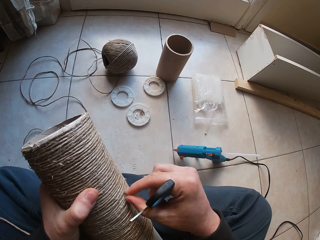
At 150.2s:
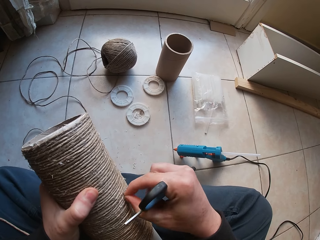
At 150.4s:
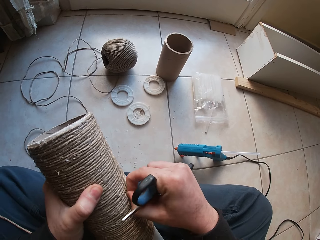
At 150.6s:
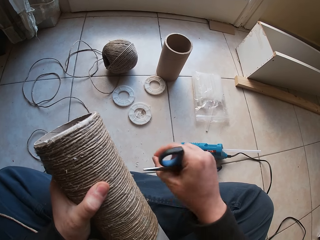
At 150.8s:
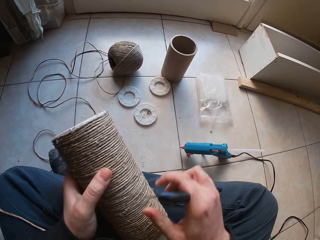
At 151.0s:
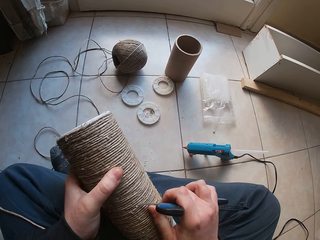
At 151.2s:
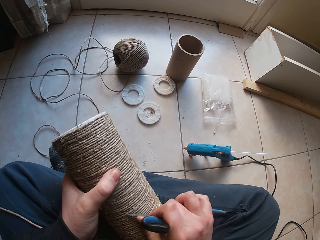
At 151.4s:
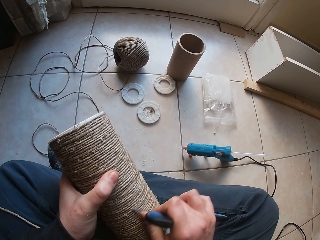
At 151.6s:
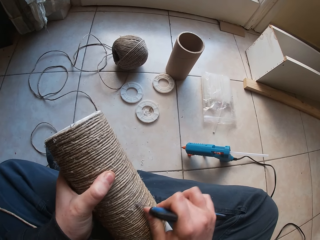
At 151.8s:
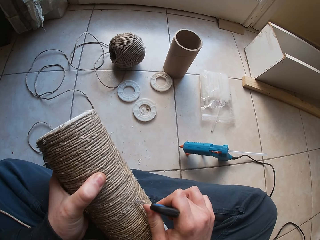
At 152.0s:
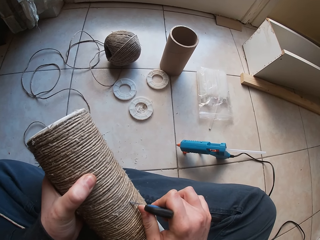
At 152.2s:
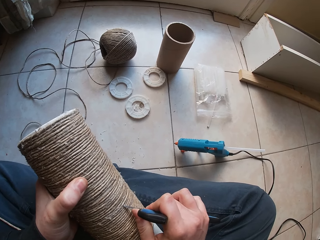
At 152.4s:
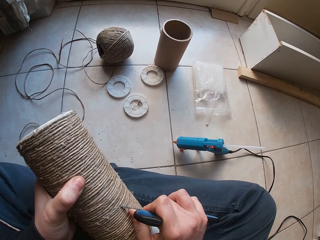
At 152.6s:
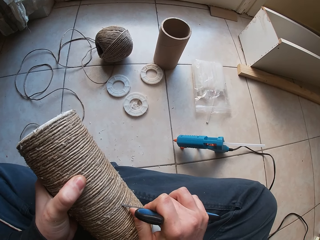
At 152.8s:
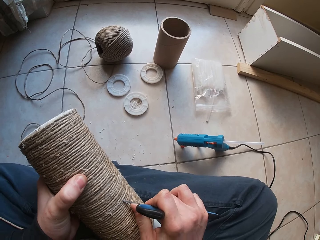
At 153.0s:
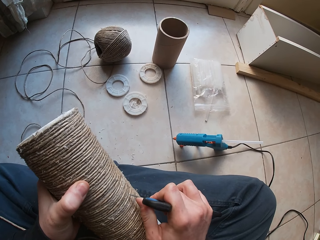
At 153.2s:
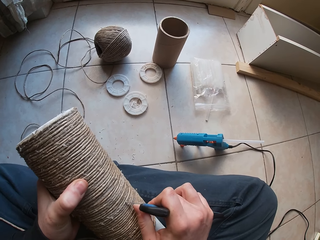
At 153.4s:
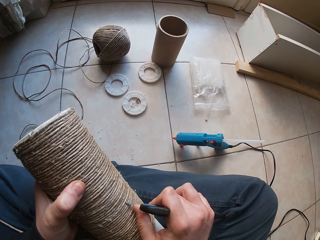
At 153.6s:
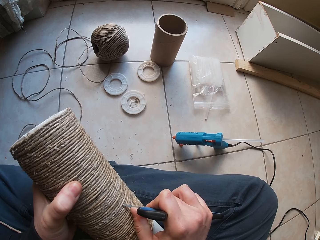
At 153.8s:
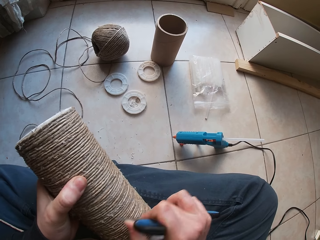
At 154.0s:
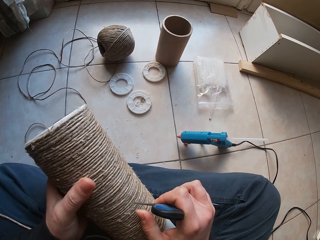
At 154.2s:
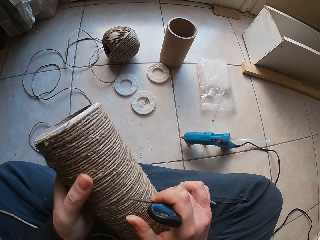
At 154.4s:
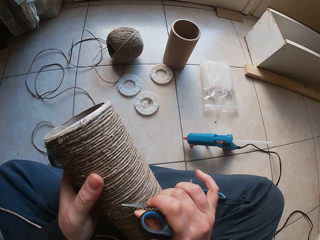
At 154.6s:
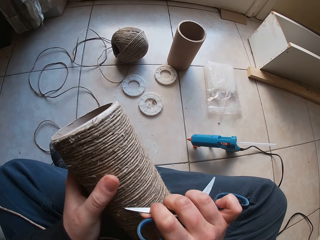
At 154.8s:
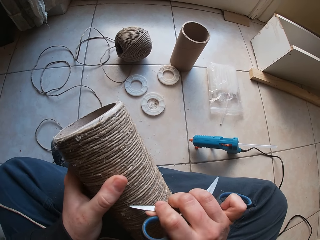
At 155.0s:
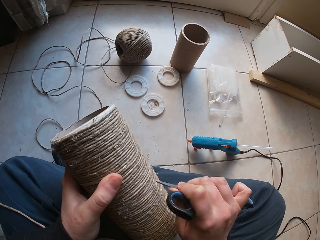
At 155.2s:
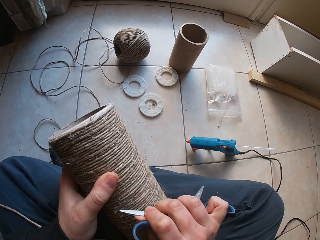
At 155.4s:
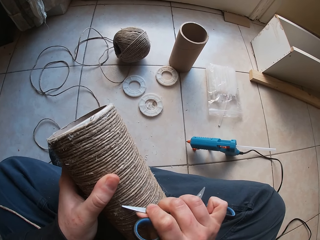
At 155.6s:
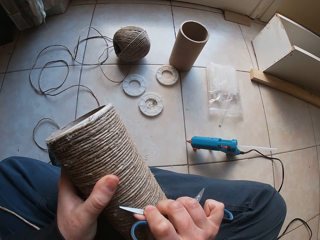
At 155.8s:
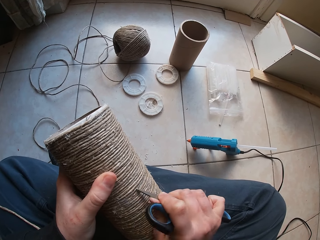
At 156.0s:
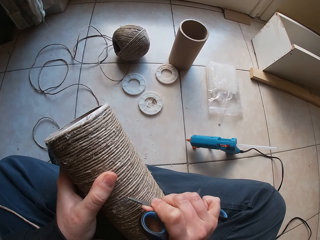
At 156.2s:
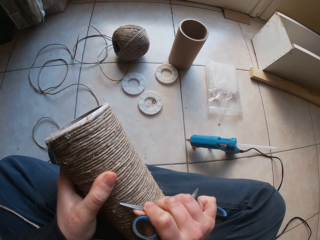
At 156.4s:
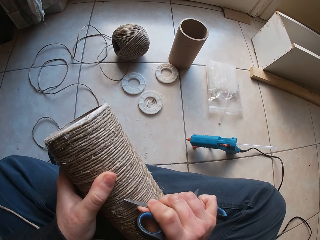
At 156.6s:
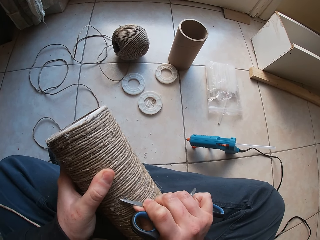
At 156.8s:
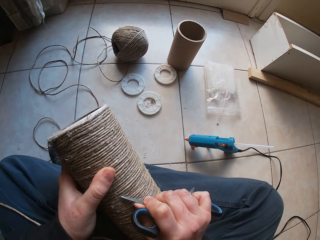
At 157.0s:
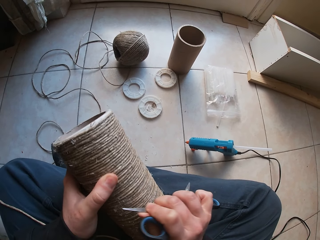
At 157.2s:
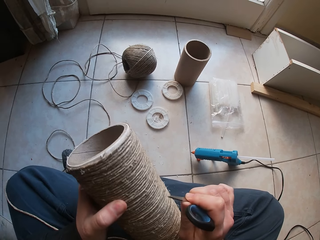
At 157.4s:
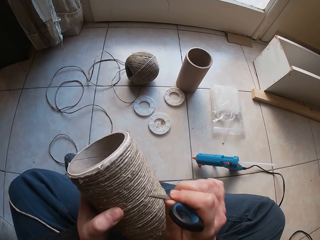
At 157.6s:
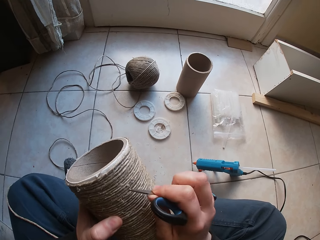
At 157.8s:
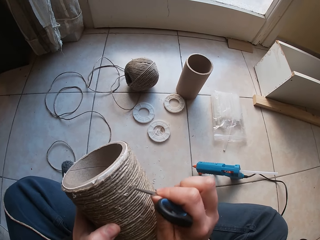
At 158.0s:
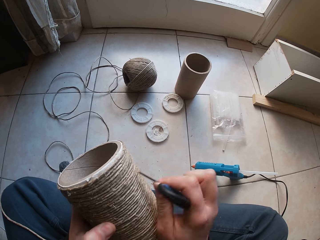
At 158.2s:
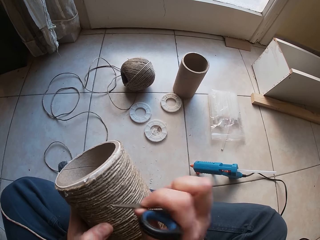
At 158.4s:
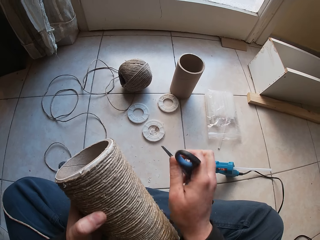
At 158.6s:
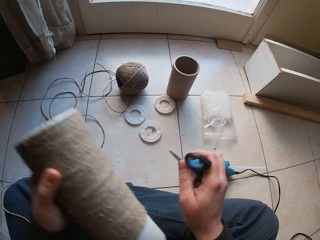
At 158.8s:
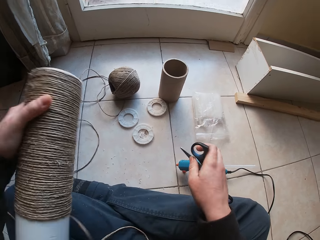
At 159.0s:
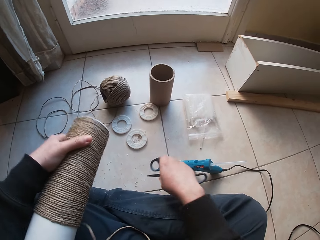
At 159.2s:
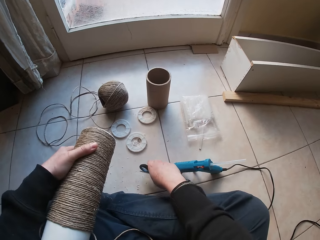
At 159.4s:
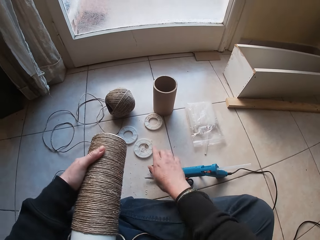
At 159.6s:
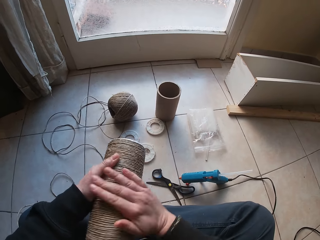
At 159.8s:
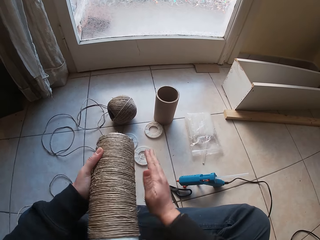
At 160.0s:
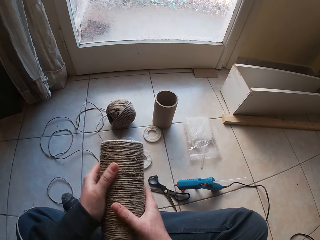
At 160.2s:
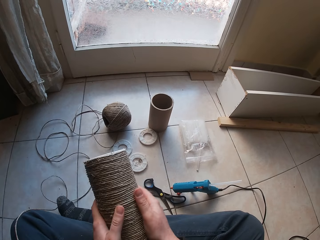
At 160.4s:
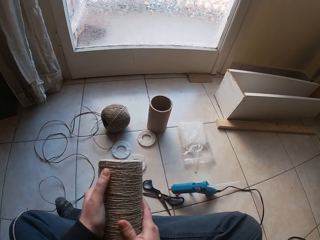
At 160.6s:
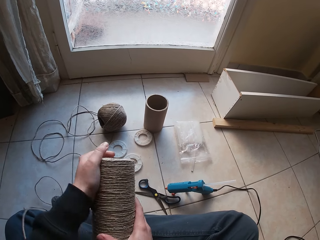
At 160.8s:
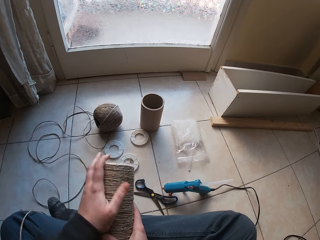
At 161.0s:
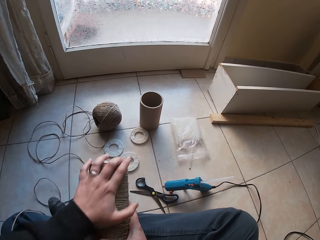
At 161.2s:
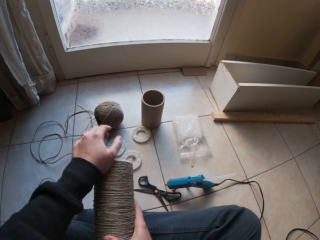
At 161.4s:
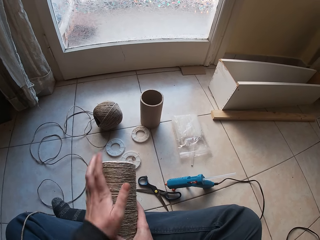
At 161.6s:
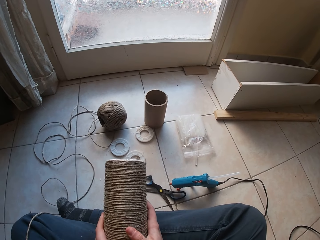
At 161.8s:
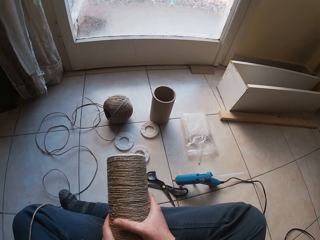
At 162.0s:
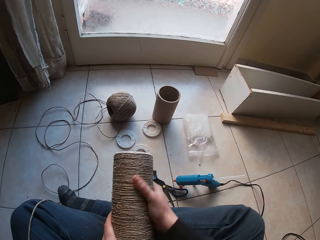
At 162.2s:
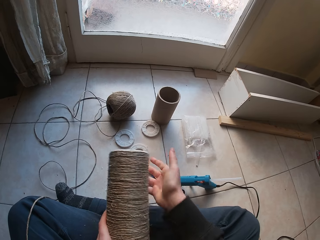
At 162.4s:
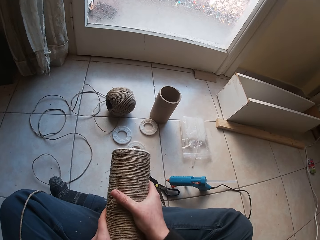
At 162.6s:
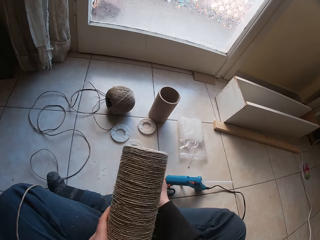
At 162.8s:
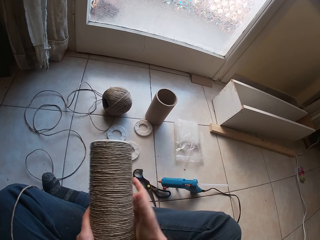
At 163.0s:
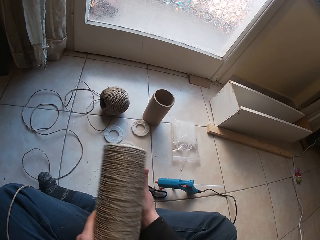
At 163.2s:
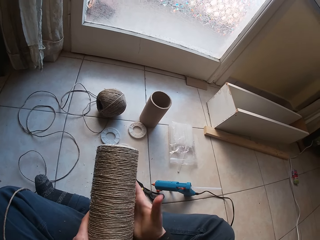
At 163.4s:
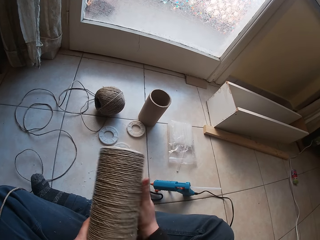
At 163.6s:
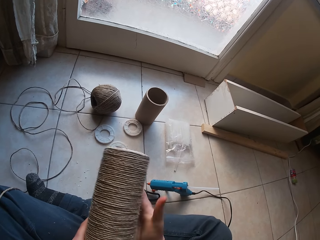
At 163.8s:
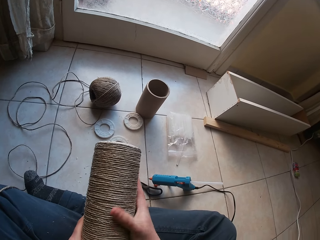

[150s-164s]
The camera wearer scratches the twine with the scissors in his right hand. He smoothens a hemp string roll with the scissors. He drops the scissors on the floor with his right hand. He dusts off shreds from the twine with both hands. He holds the hemp string roll with both hands. He smoothens the hemp string roll with the left hand. He smoothens the hemp string roll with the right hand.

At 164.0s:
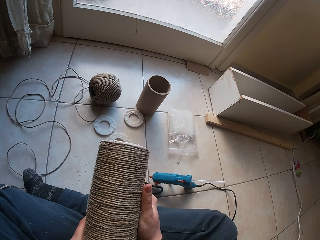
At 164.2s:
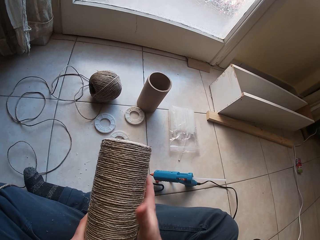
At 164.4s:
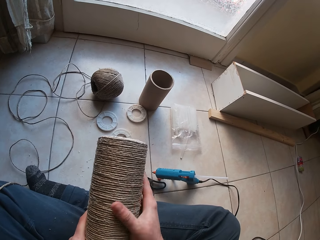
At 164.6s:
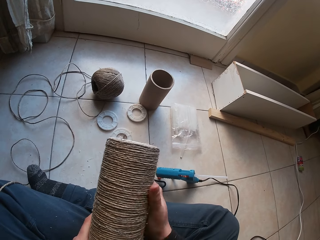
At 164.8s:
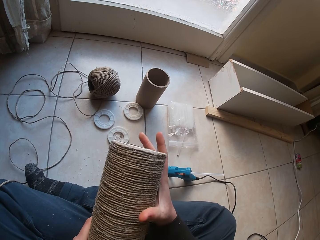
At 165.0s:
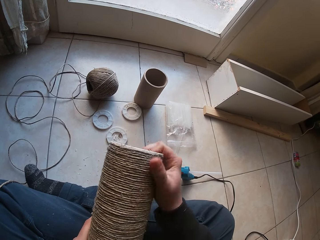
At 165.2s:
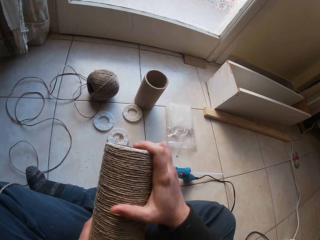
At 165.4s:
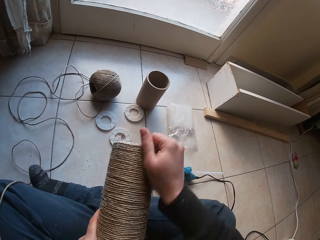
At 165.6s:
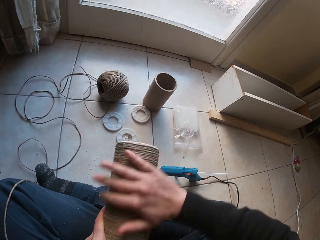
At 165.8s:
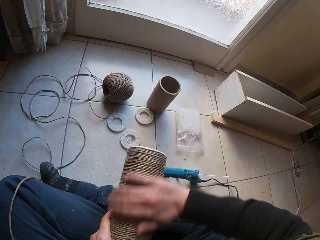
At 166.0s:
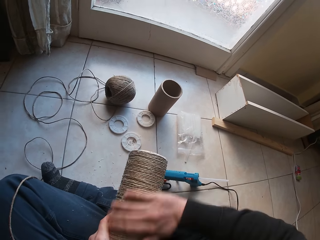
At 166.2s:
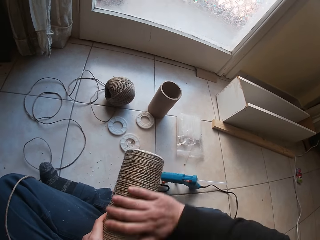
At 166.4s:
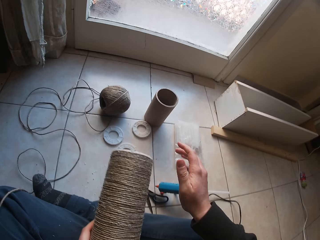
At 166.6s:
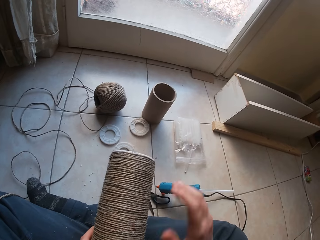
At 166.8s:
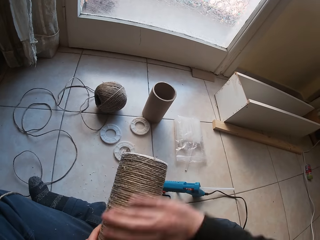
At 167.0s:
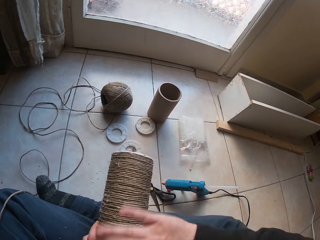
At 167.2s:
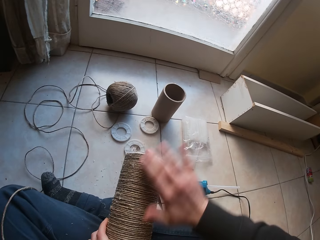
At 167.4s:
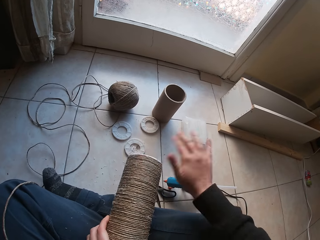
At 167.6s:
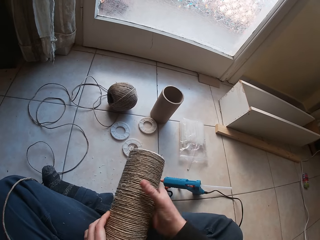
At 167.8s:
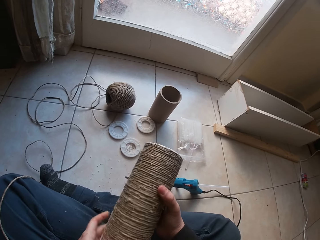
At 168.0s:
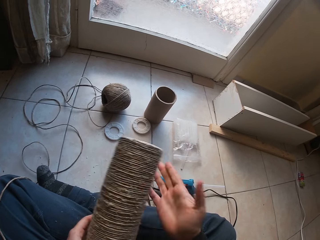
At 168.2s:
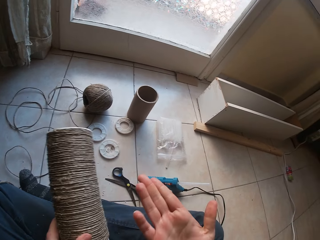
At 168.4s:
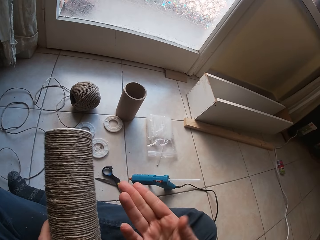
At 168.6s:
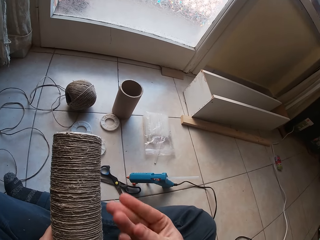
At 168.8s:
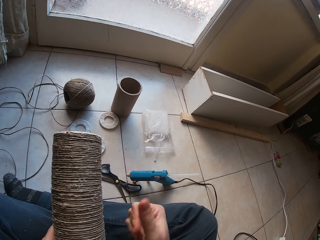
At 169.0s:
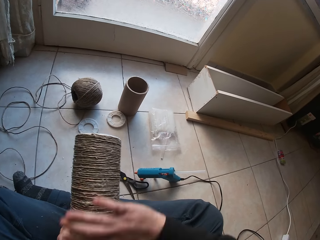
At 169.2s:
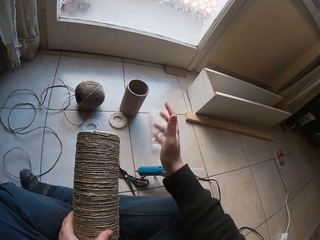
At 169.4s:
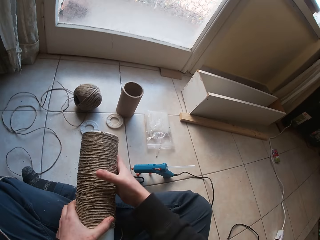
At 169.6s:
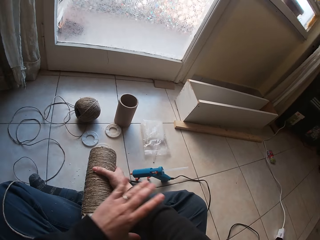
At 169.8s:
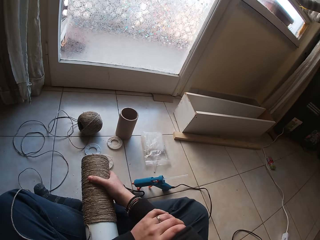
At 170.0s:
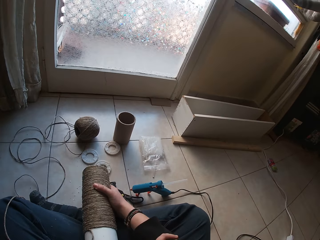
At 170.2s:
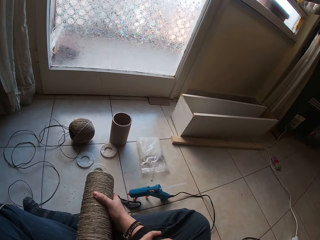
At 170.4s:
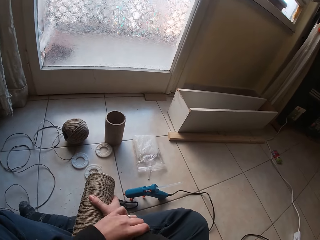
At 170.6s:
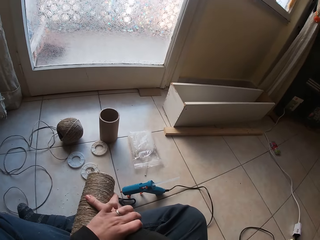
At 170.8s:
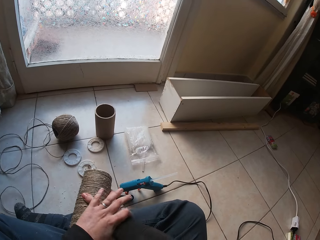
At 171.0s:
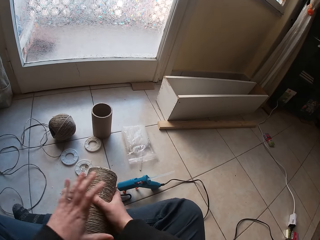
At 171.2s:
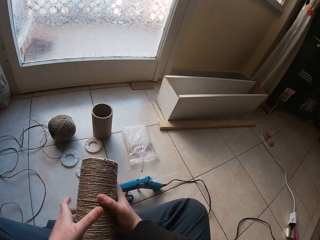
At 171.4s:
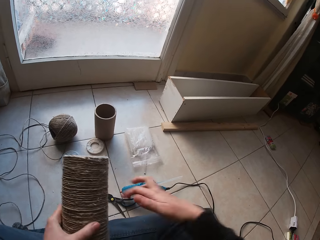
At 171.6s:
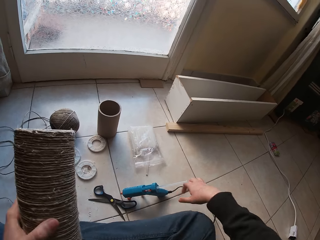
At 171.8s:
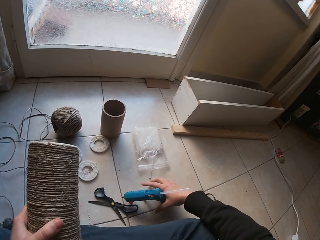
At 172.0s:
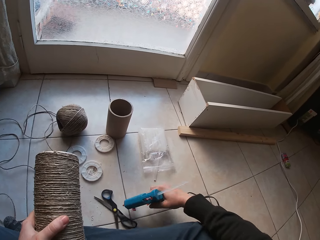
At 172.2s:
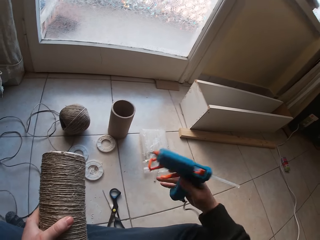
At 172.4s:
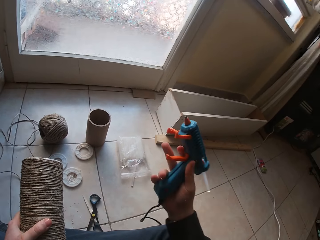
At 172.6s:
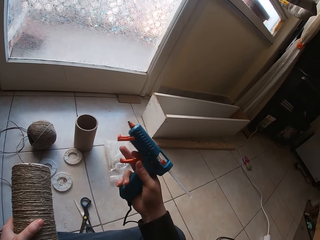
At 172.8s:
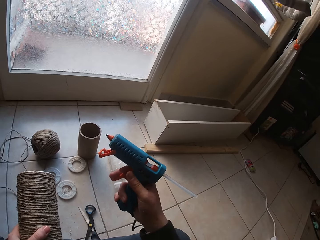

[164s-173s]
The camera wearer dusts off shreds from the twine with his right hand. He adjusts his shirt sleeve with his left hand. He holds a hemp string roll with the right hand. He holds the hemp string roll with the left hand. He picks up the glue gun from the floor with his right hand.
